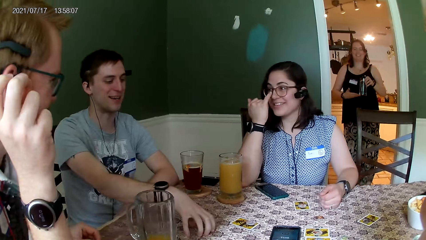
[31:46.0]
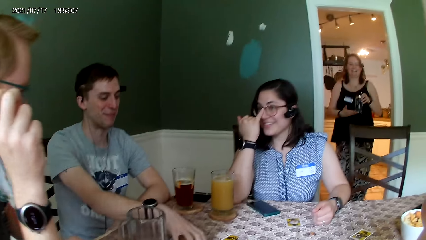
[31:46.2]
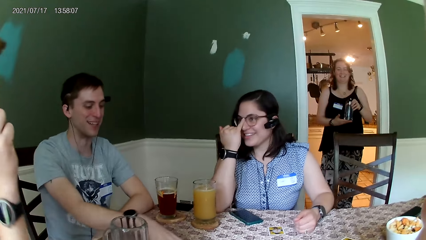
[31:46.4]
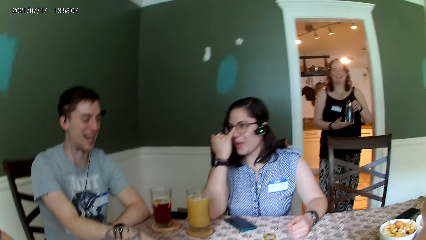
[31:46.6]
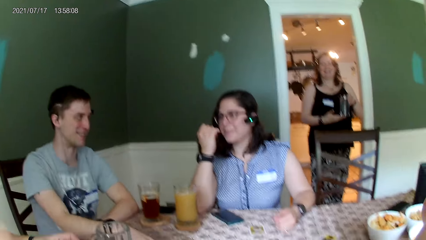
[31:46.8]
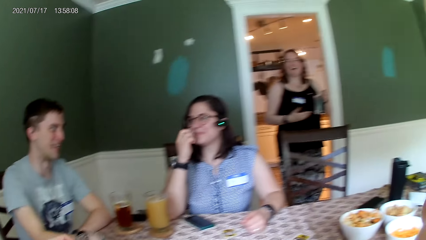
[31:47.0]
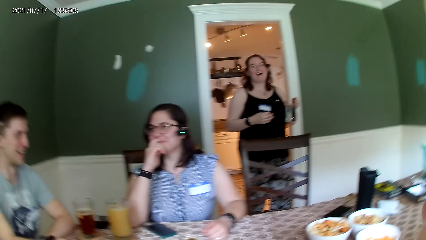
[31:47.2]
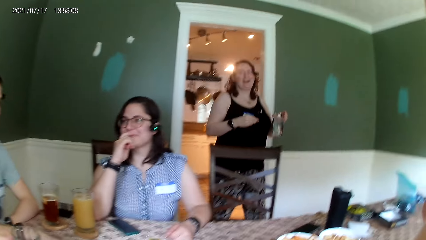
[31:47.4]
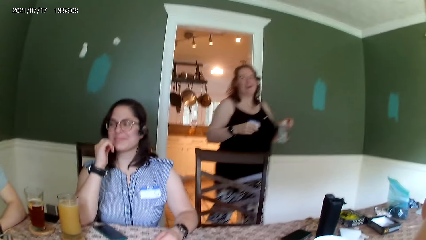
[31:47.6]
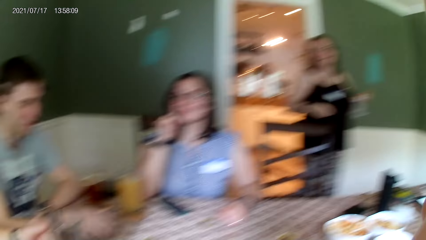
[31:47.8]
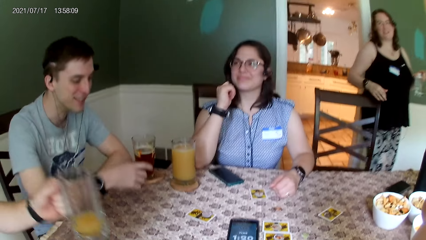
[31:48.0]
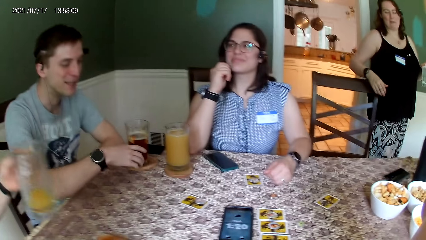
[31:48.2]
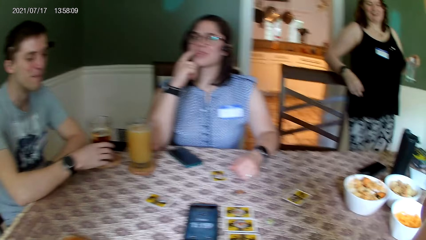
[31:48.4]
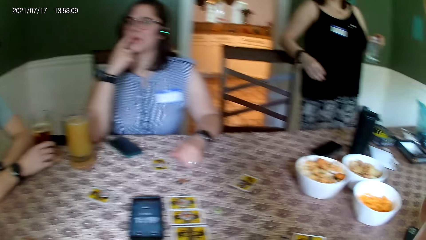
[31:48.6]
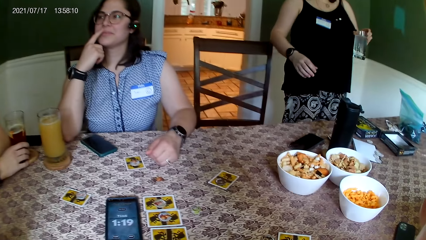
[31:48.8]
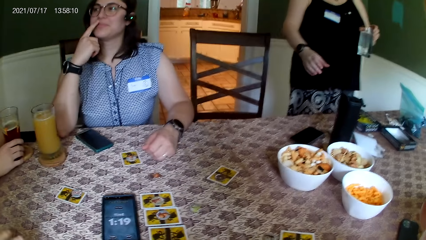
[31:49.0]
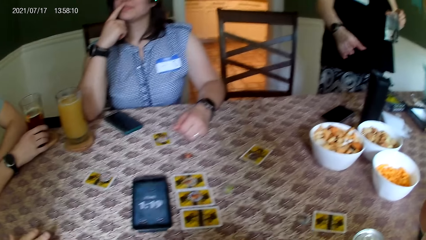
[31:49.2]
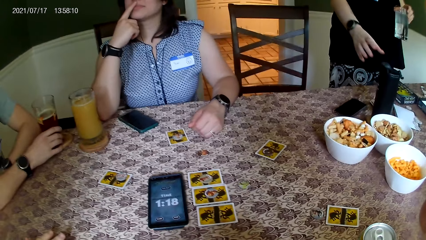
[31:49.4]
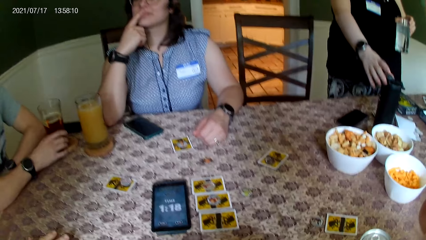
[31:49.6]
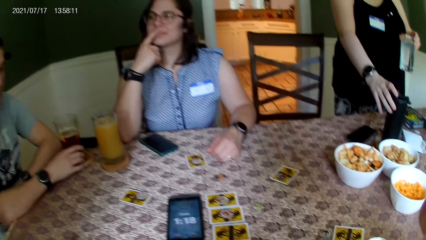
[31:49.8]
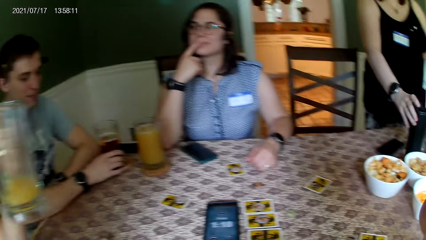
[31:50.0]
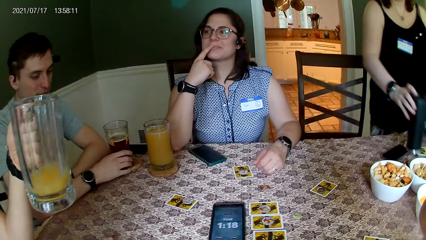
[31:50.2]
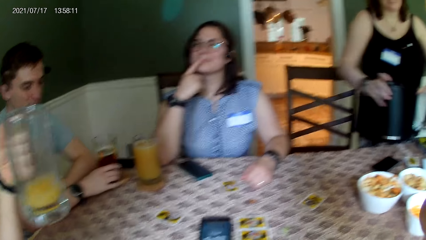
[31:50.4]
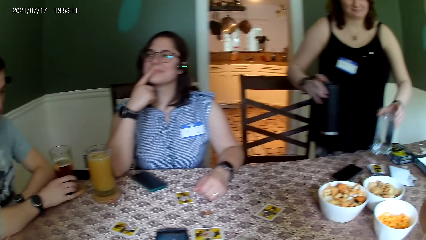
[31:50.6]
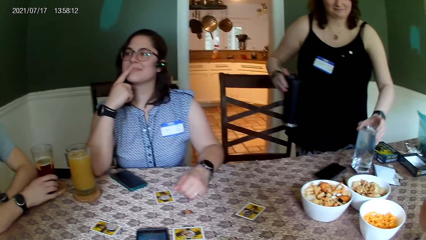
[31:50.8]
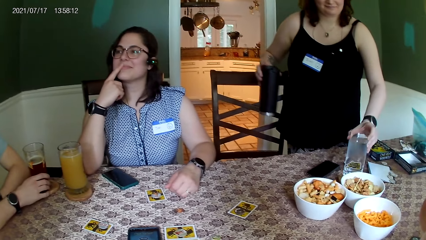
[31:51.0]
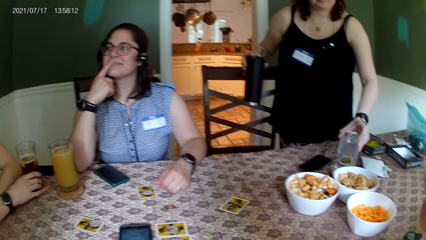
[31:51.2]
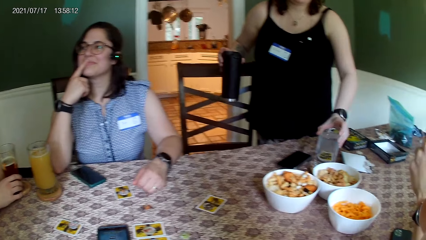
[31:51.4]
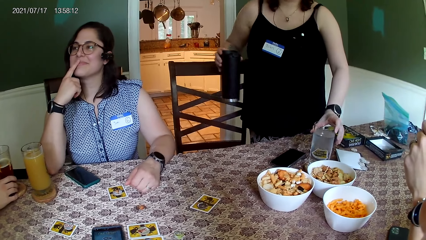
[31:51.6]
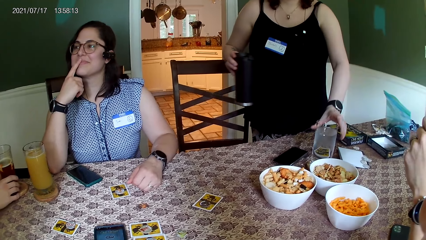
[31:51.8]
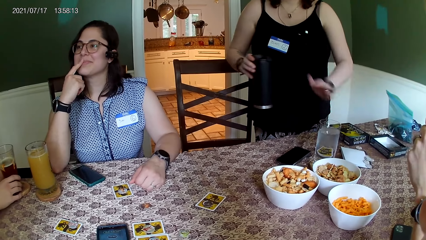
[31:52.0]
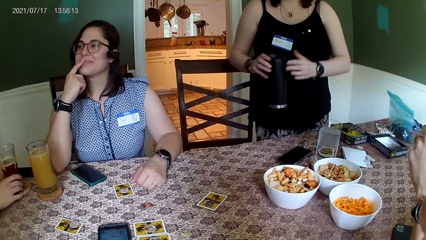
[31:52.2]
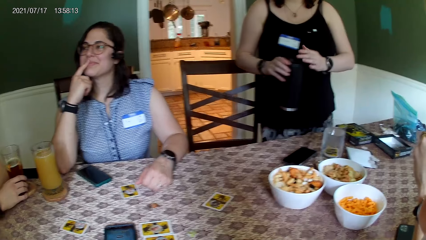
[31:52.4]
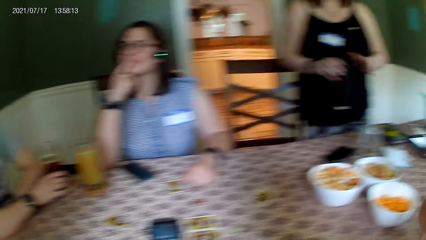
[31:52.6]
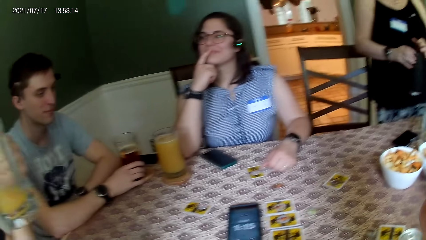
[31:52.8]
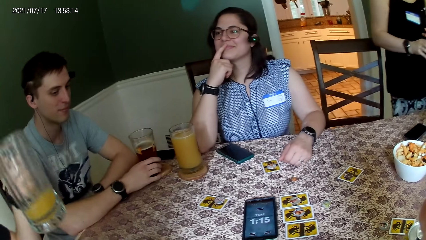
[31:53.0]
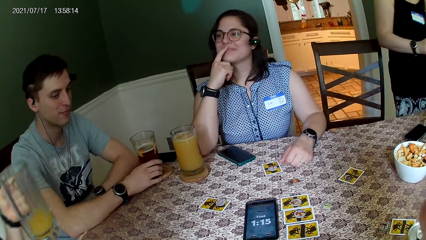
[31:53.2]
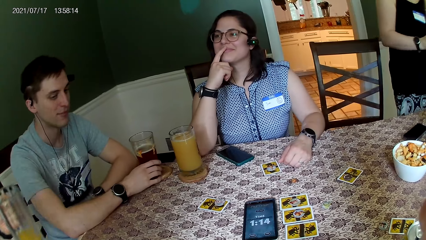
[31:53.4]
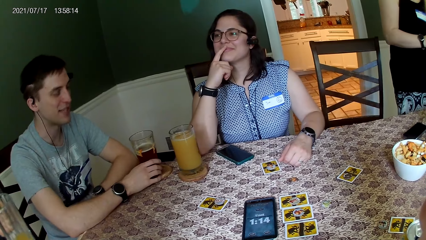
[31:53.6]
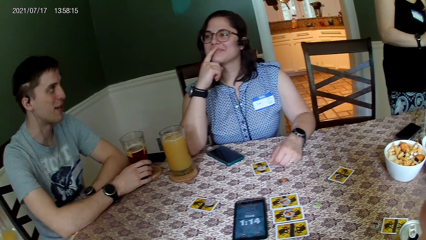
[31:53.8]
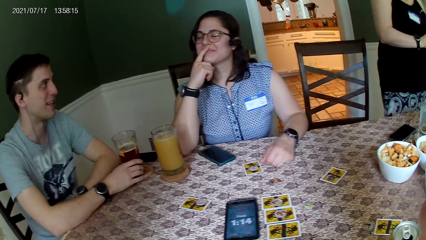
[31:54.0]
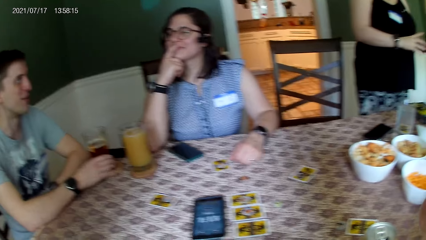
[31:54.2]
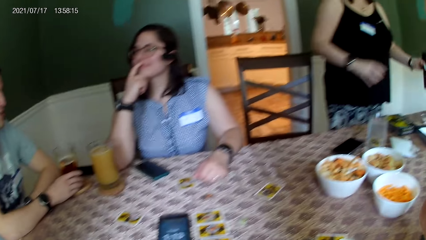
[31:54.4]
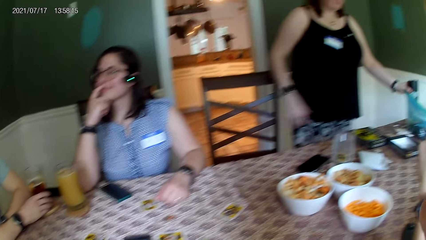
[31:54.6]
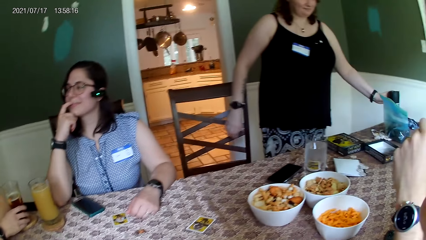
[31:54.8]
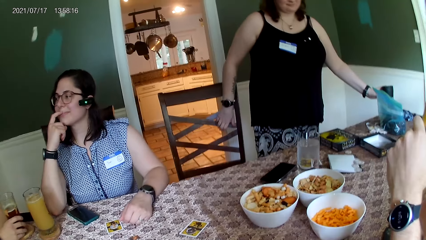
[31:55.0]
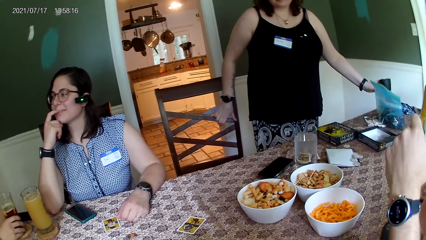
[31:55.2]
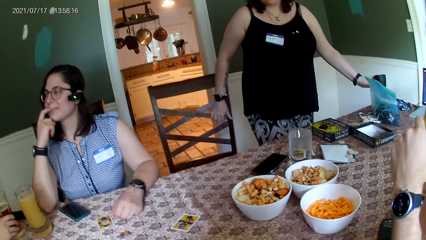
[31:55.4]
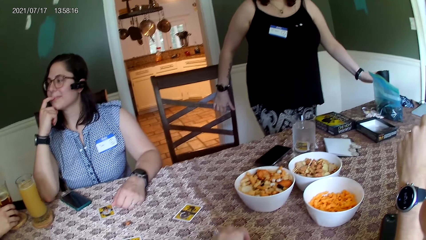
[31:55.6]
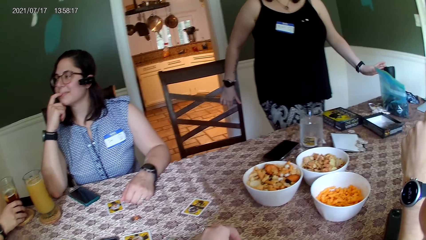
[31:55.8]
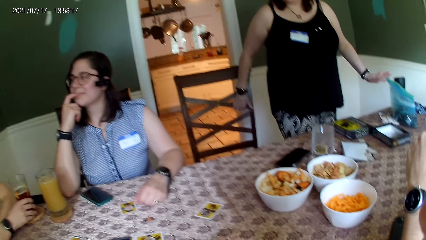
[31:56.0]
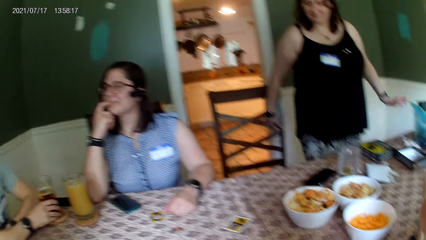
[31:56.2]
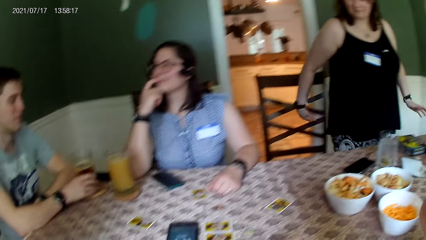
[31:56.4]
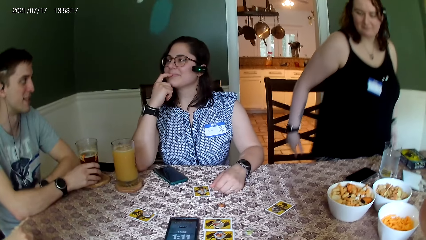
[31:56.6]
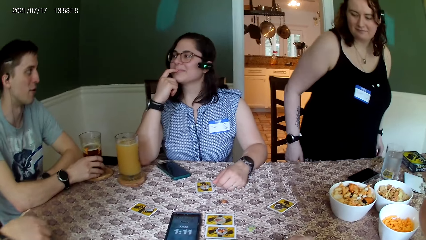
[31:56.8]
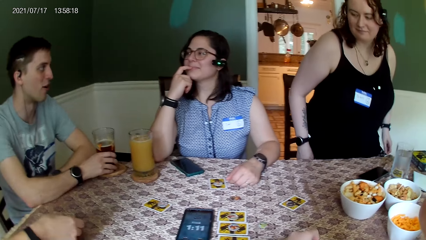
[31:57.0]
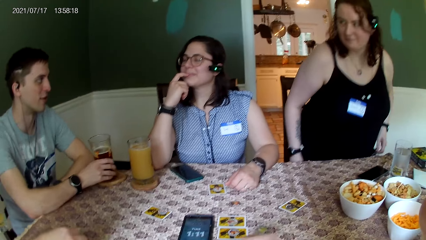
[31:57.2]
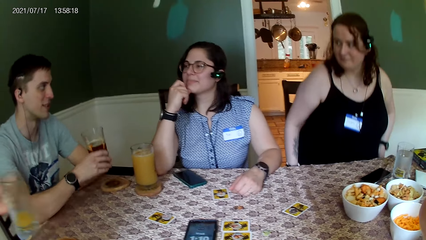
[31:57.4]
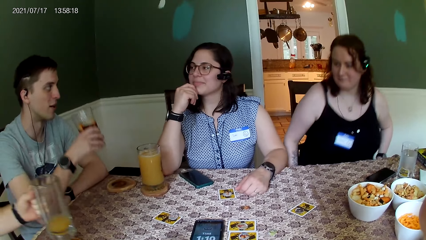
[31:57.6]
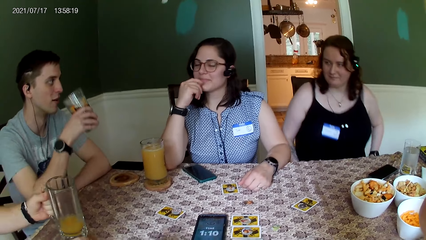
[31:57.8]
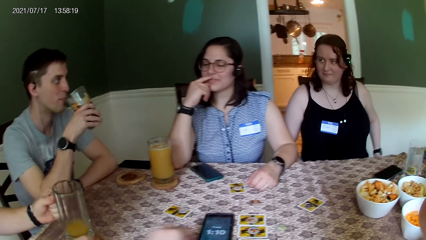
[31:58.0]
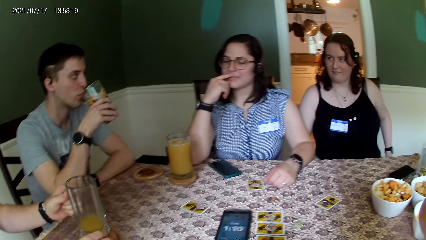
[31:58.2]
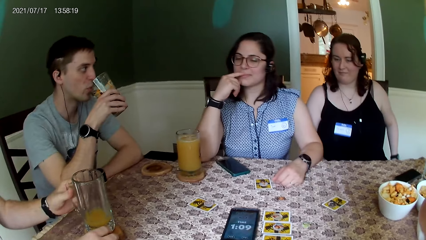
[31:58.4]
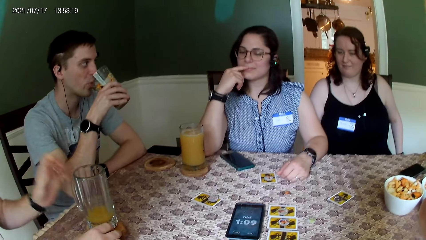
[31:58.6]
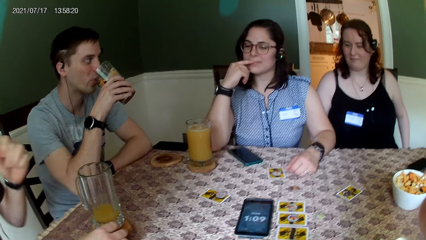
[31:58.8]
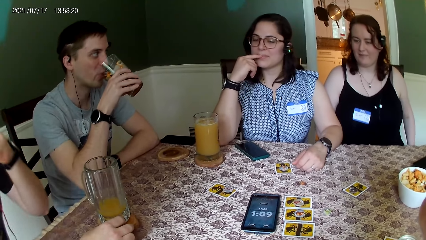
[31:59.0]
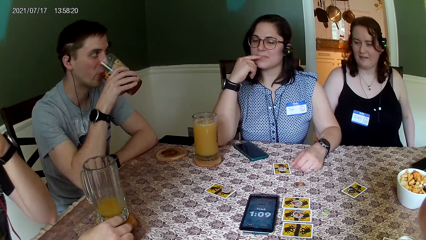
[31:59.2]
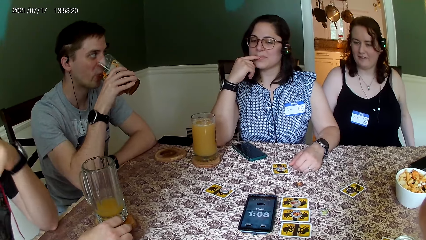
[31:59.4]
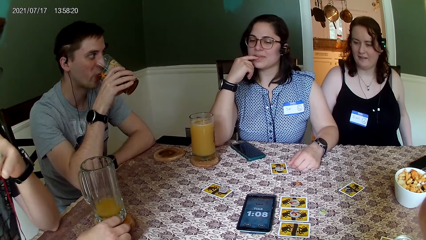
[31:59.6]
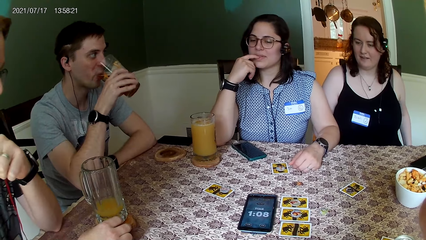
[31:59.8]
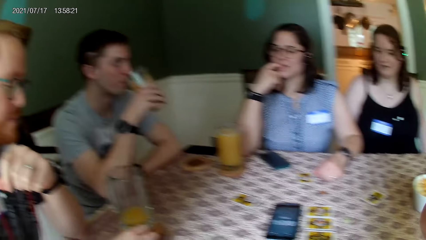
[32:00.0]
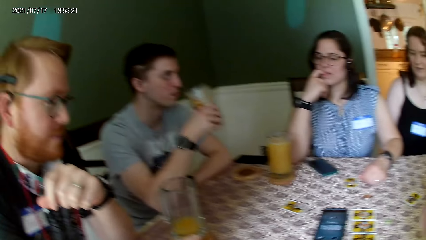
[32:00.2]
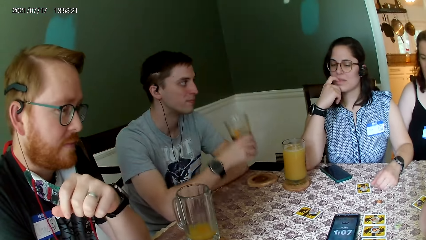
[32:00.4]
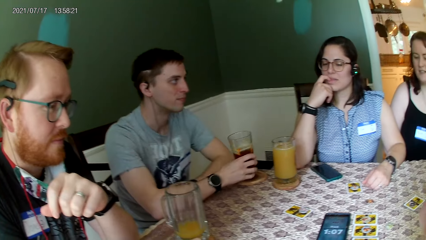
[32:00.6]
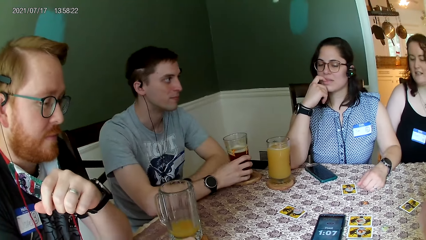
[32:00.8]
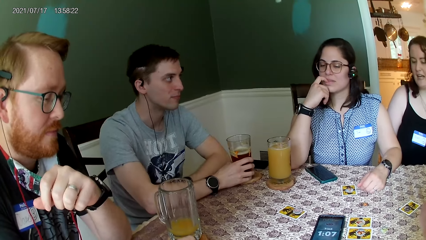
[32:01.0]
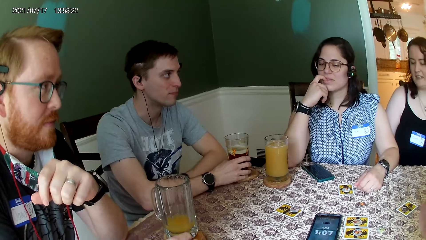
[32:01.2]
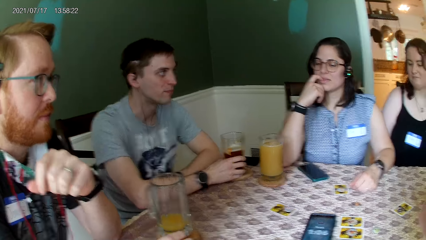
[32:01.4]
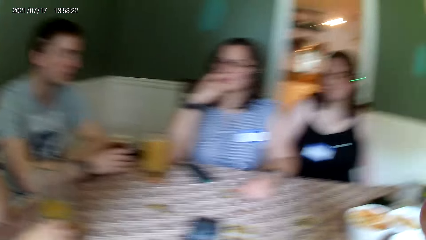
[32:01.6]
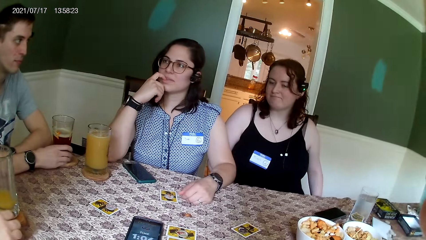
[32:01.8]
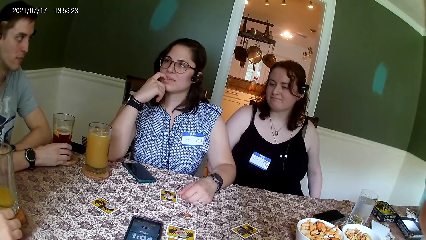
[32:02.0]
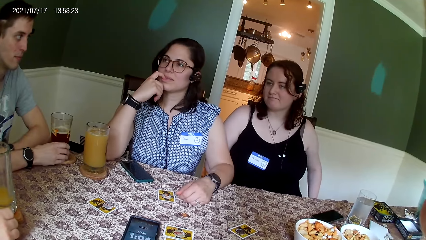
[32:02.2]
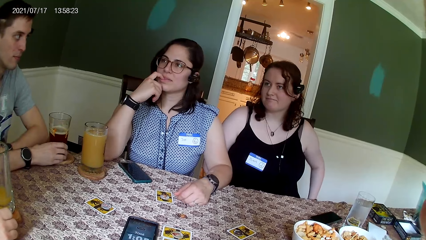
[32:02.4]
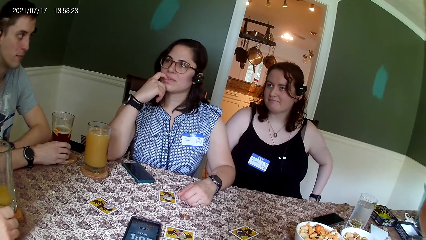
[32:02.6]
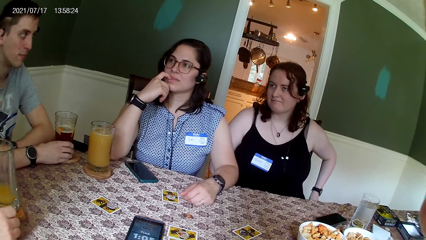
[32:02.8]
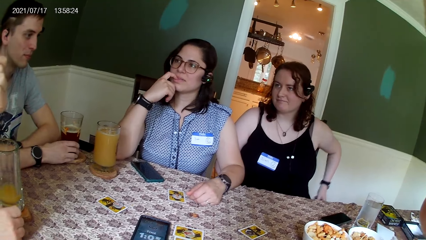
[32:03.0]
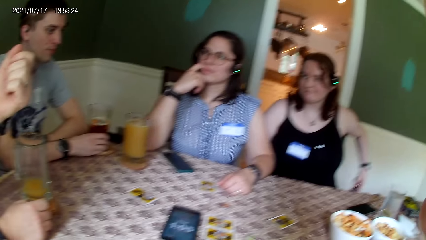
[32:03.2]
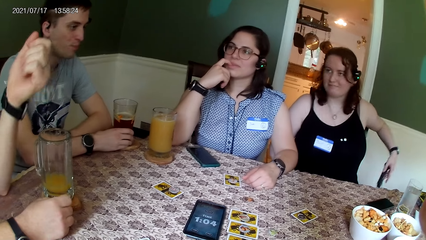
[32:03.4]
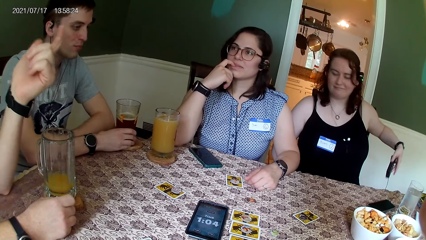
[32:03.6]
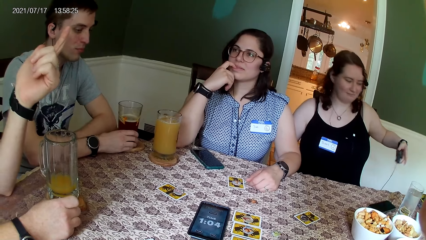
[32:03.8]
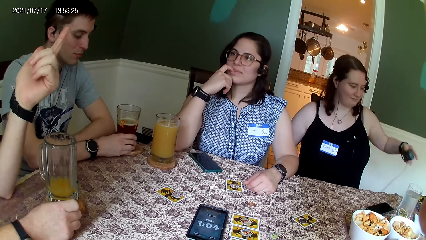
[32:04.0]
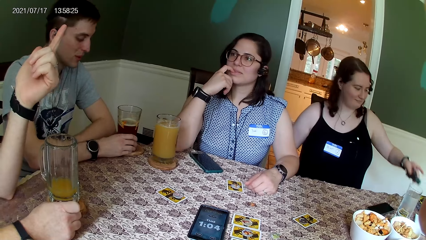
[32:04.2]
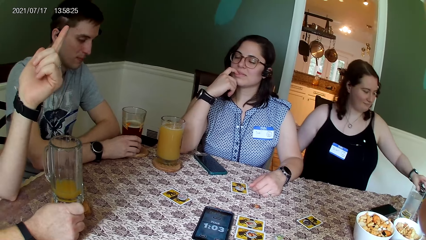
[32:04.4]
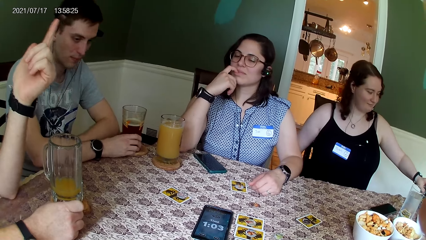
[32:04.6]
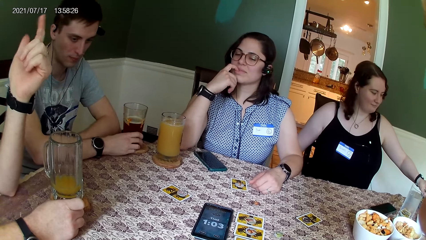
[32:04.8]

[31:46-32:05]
A woman walks into the room. The woman carries a cup from the table with her right hand. The woman picks up a bottle from the table. The woman drops a glass cup of water on the table with her left hand. The woman drops the cup on the table with her left hand, and adjusts a chair with her right hand. Another person sits next to the camera wearer. The woman sits on the chair. A man carries a glass cup from the top of a cup pad on the table. Another man drops a glass cup on the table with his right hand. The first man drinks from the glass cup in his right hand. The woman converses with the other man. The first man puts the glass on the table. The camera wearer looks around. The other man converses with everyone on the table. The woman removes a phone from her pocket with her left hand, and drops the phone on the table with her left hand.
